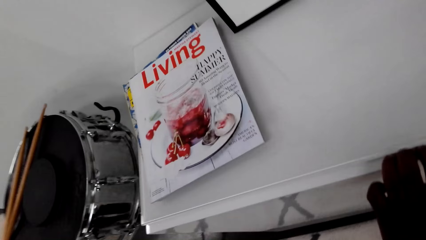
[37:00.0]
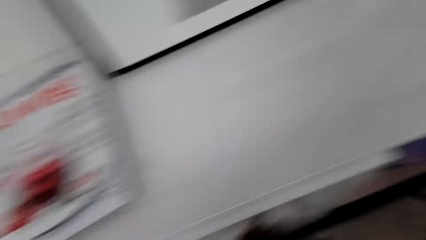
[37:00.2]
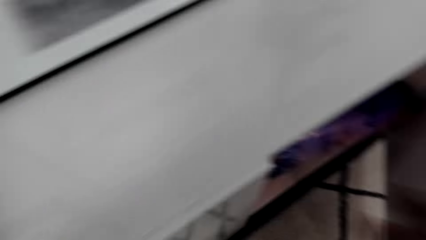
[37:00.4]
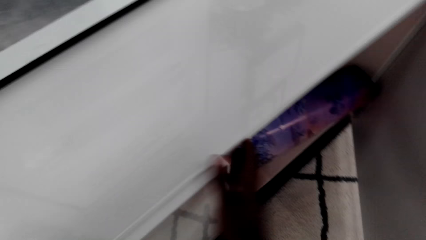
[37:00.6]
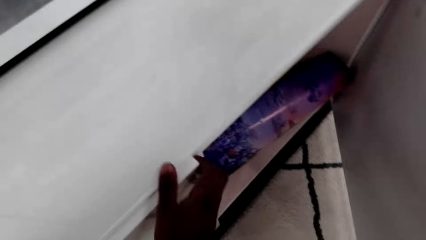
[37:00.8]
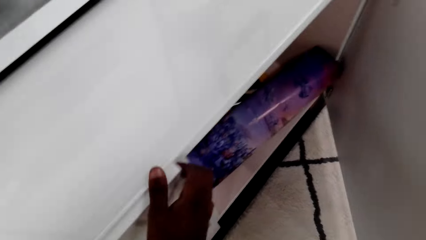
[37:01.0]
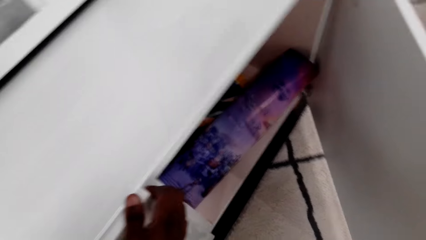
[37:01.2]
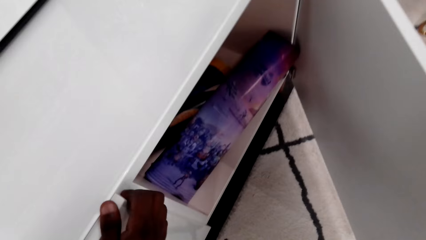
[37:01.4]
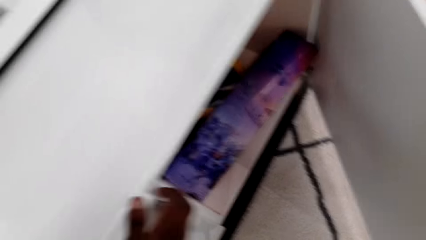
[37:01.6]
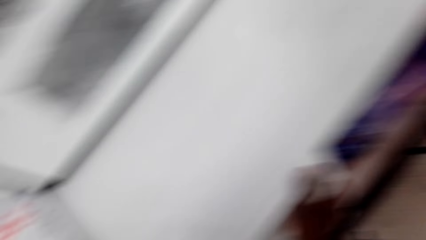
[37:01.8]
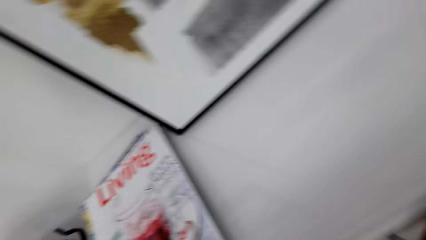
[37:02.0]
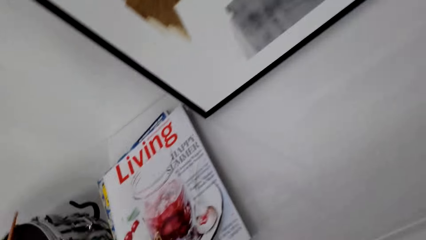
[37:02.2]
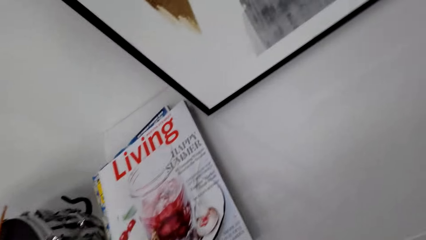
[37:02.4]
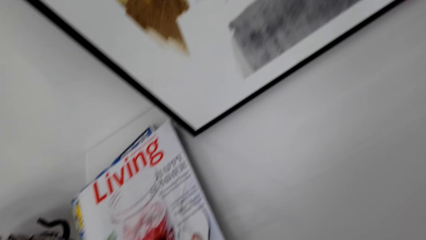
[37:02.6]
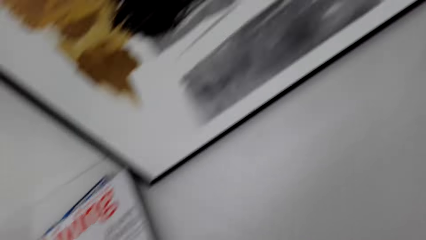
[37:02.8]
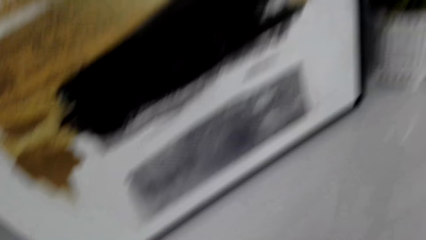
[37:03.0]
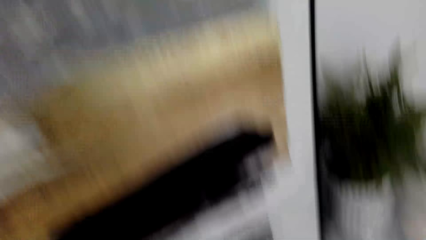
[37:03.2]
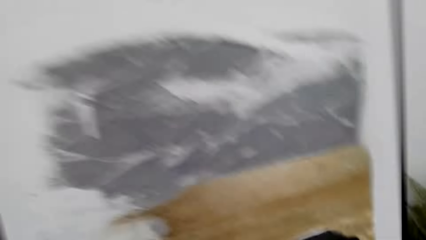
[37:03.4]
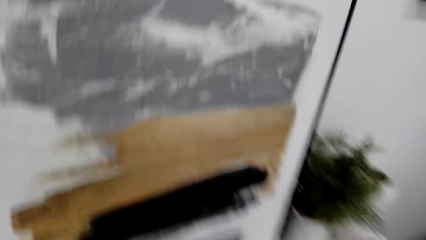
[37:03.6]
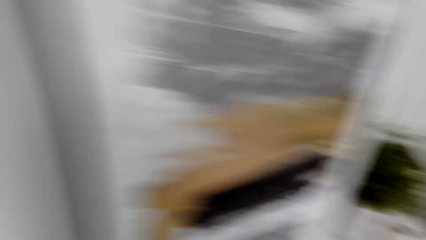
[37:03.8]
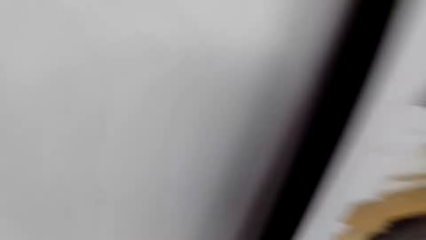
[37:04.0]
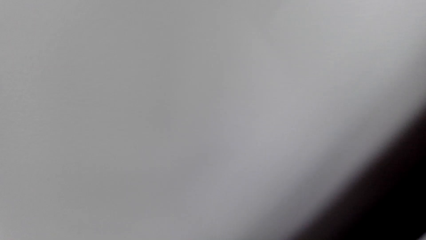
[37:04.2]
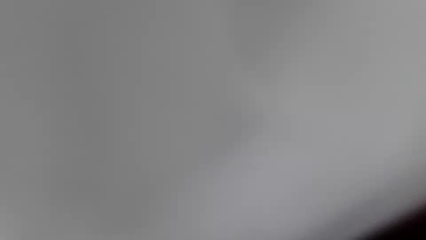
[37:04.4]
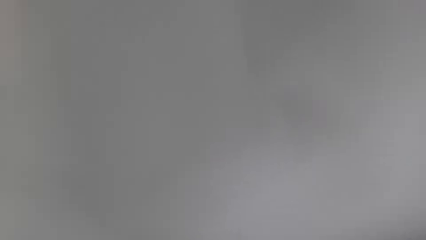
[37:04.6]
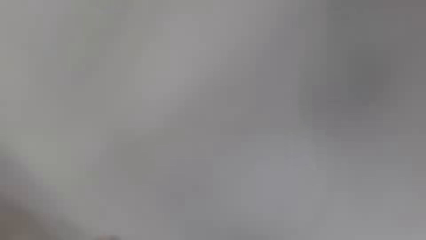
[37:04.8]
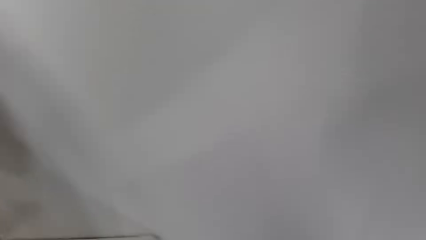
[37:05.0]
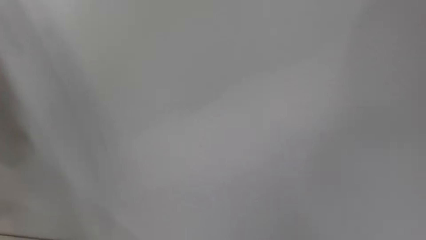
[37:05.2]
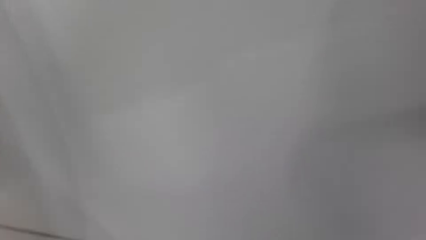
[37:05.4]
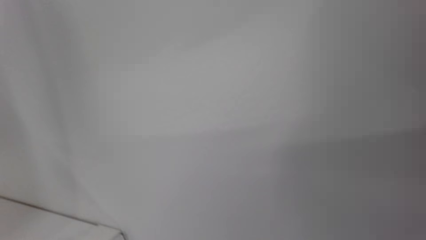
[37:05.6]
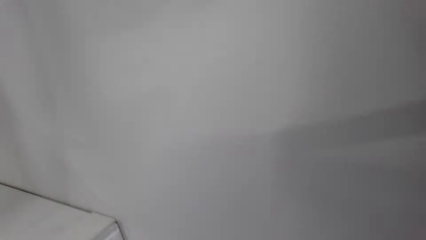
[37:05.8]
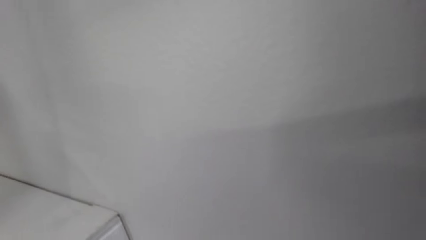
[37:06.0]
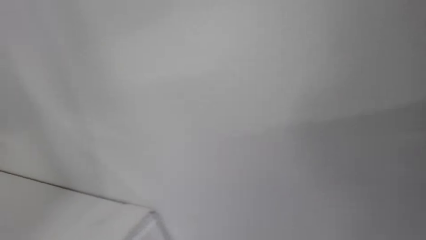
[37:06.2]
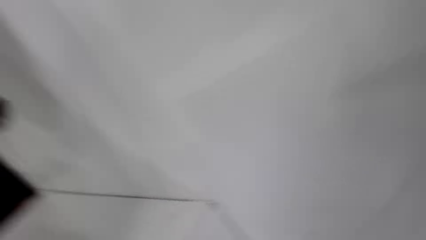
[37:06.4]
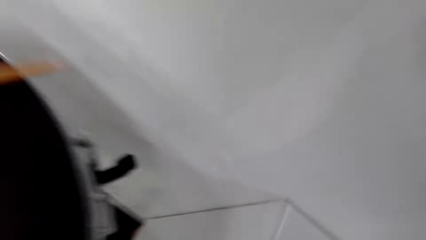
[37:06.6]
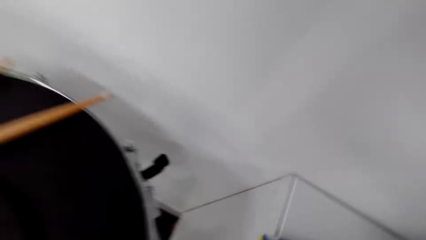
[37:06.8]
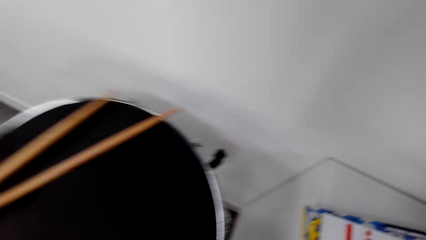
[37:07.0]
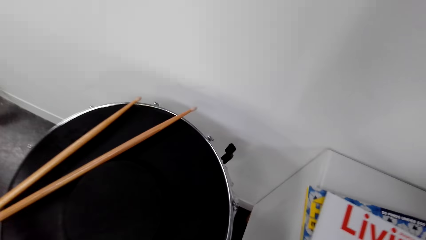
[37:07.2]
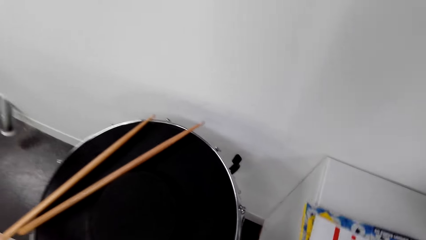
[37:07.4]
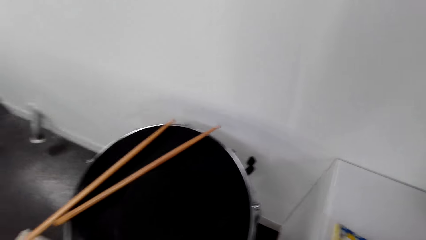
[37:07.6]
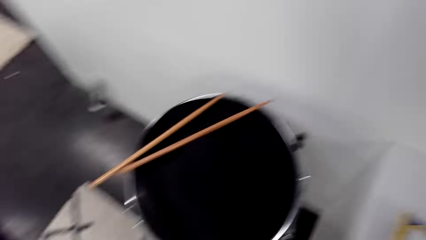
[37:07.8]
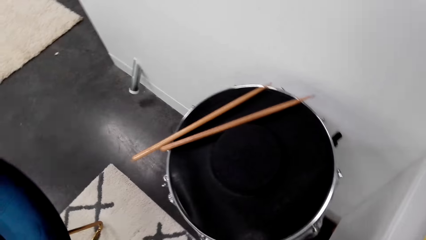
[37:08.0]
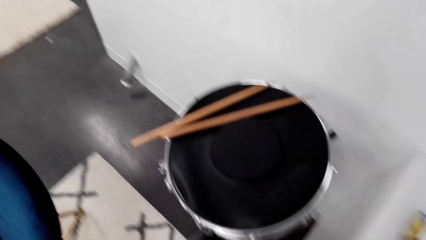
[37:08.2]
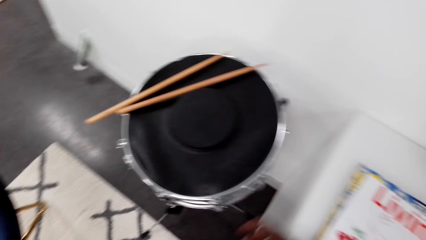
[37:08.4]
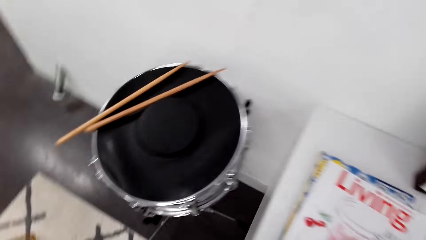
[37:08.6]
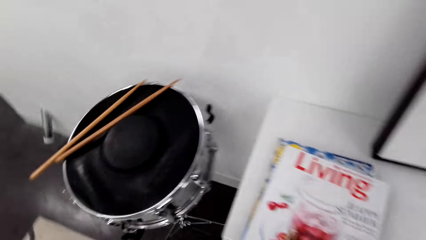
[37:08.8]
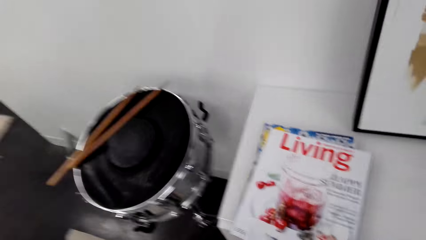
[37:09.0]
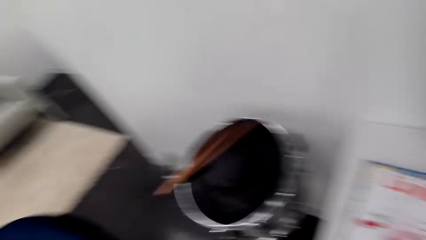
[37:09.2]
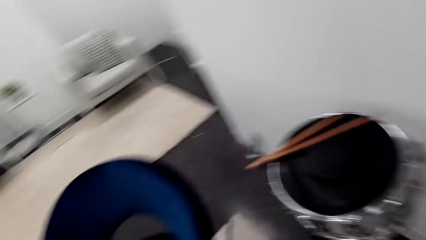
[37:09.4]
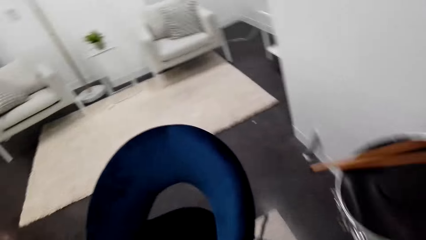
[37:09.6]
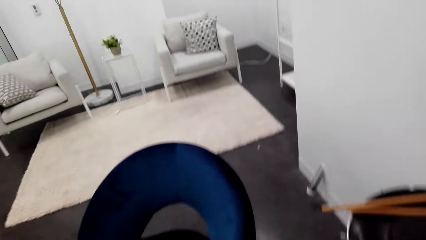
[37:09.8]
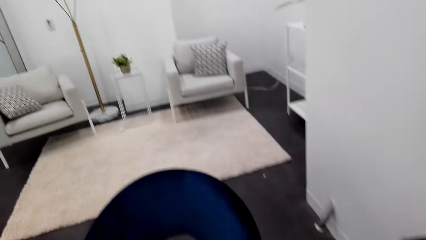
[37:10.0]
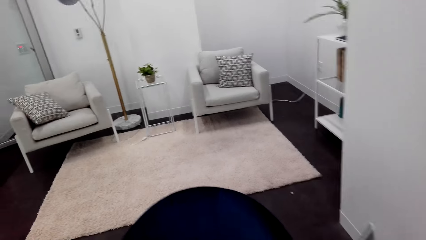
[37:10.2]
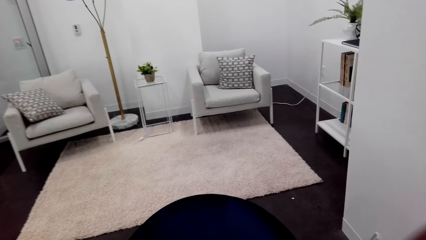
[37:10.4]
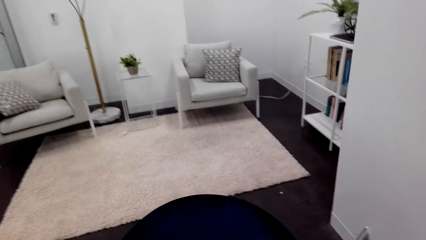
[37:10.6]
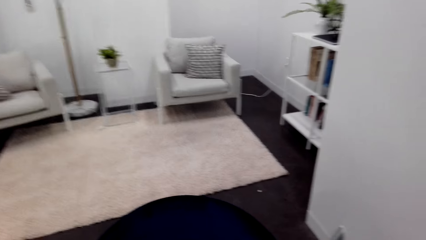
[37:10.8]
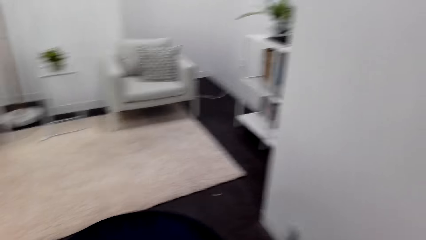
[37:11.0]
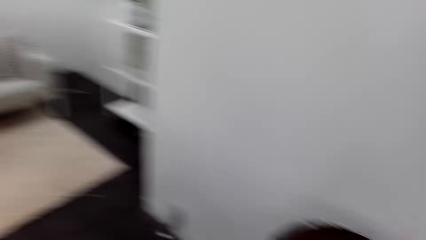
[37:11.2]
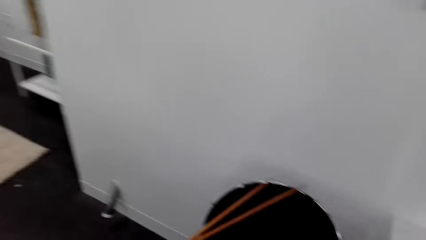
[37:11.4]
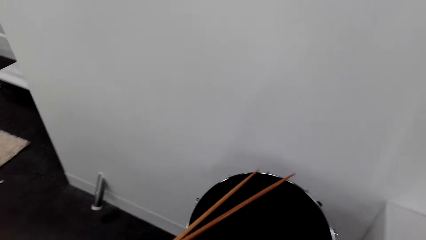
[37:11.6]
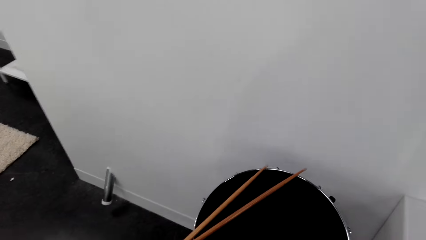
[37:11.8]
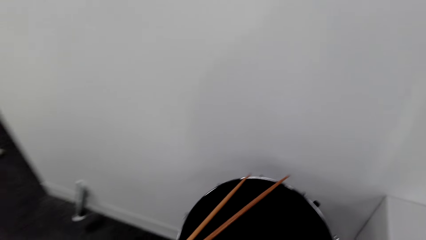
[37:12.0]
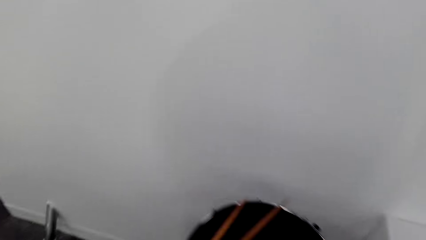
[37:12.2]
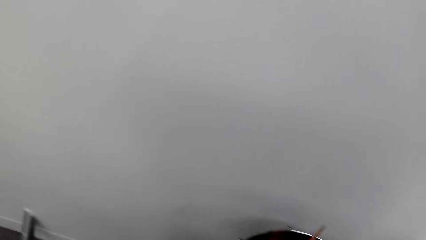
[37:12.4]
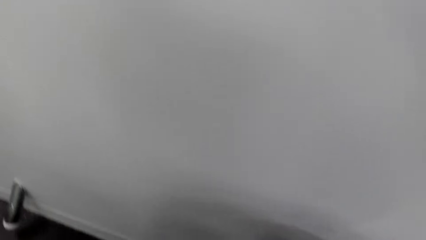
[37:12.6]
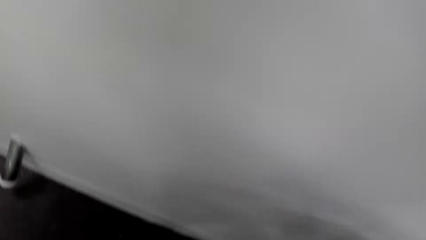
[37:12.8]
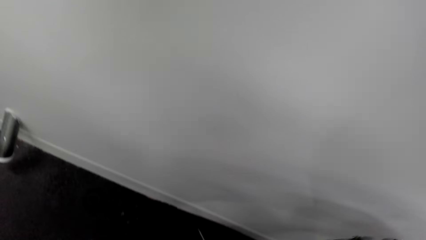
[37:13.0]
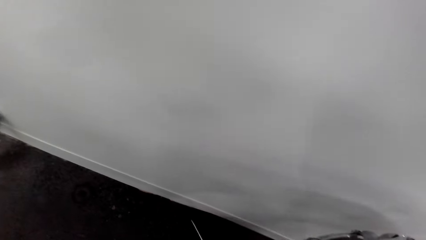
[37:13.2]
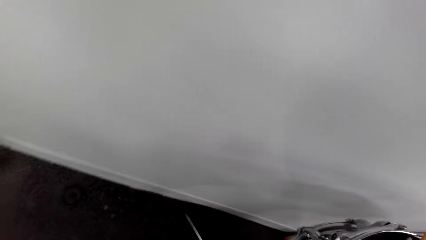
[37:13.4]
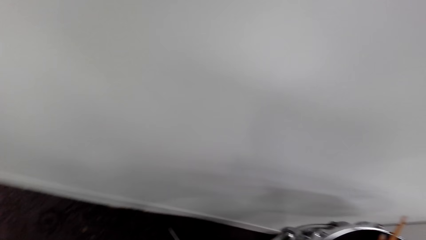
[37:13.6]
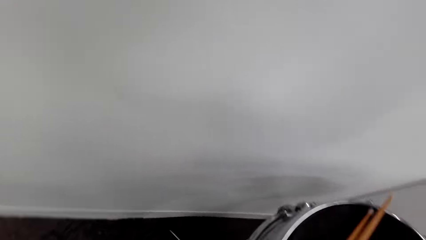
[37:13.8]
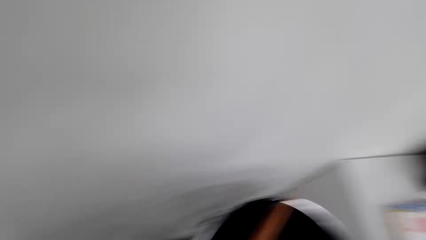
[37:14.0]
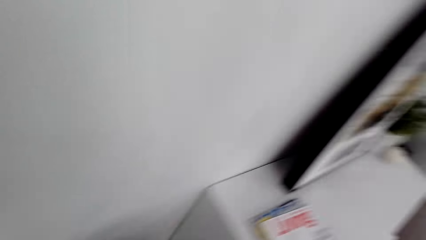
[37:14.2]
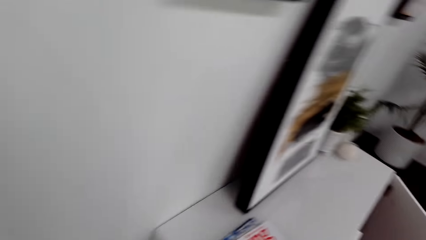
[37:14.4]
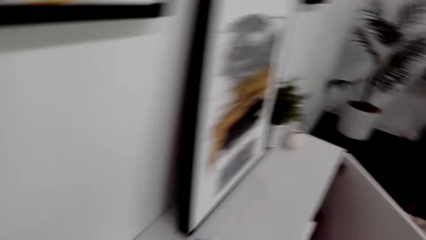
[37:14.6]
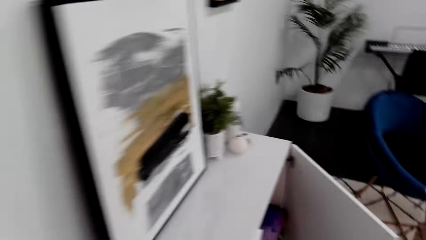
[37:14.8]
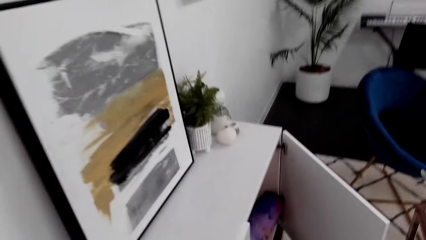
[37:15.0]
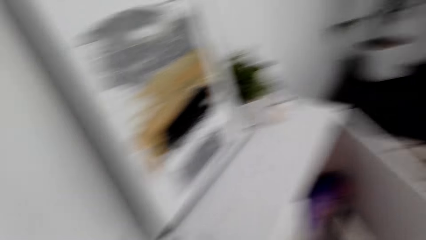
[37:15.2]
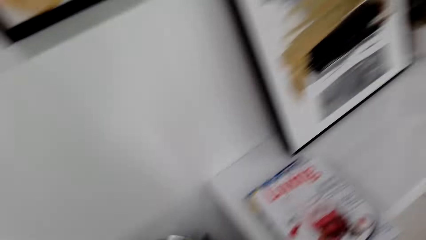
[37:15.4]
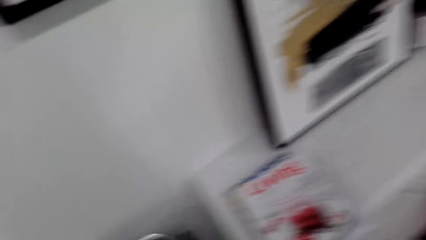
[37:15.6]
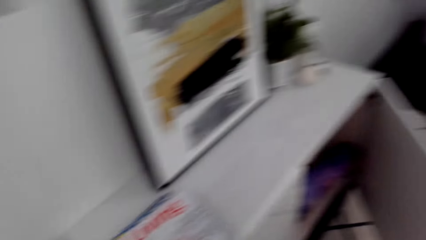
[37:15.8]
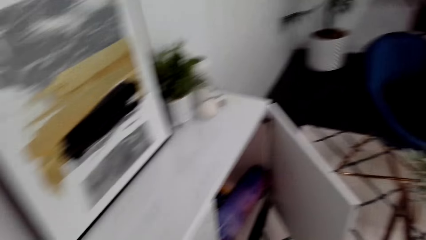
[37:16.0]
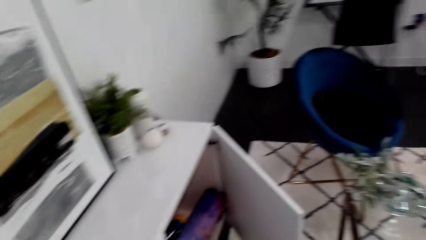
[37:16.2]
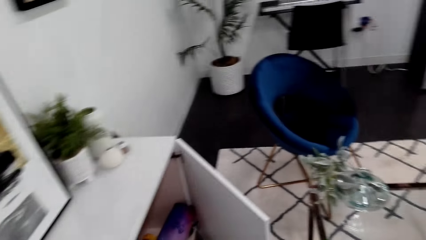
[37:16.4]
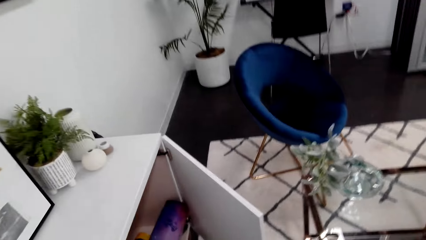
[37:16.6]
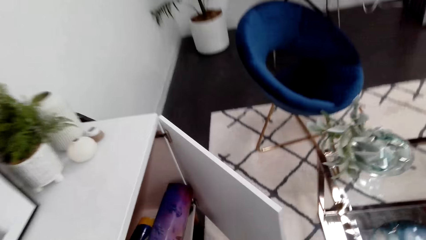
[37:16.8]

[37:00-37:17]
The camera wearer looks around the house. They look around.
